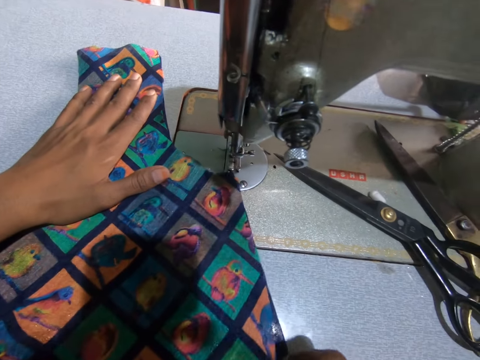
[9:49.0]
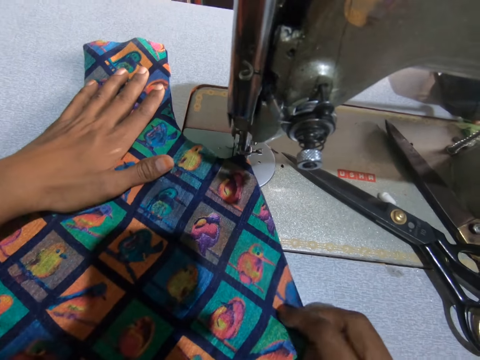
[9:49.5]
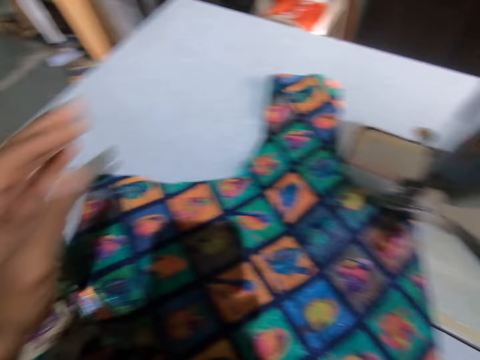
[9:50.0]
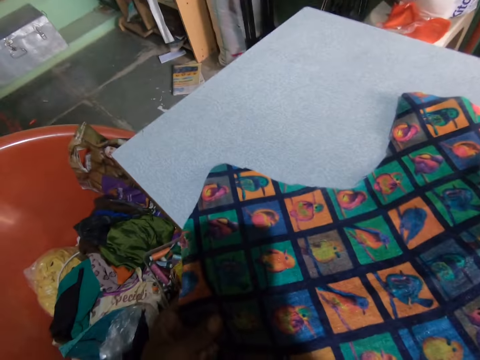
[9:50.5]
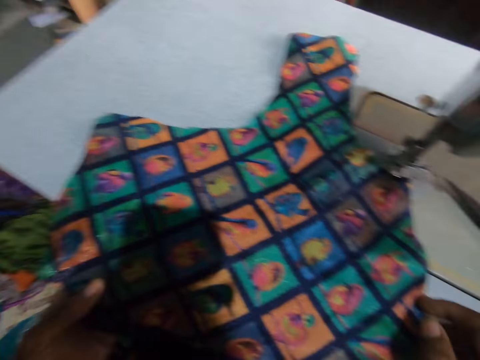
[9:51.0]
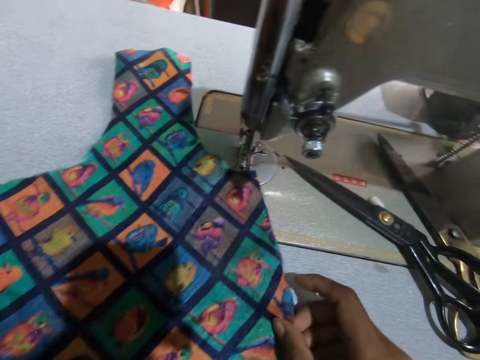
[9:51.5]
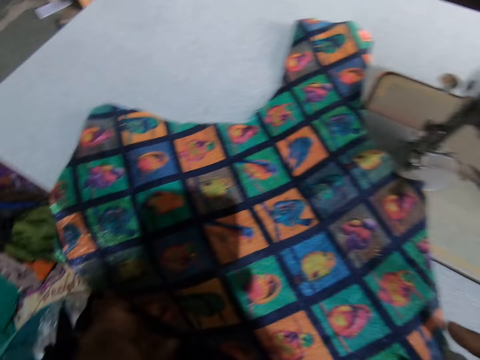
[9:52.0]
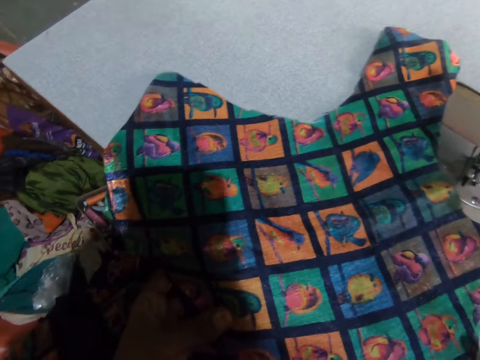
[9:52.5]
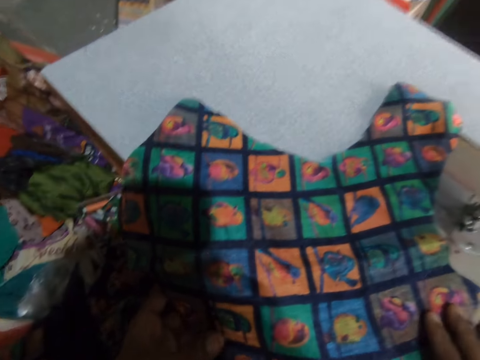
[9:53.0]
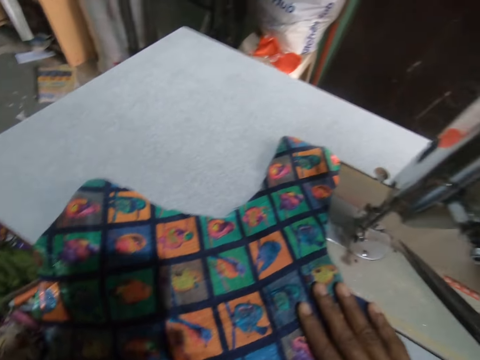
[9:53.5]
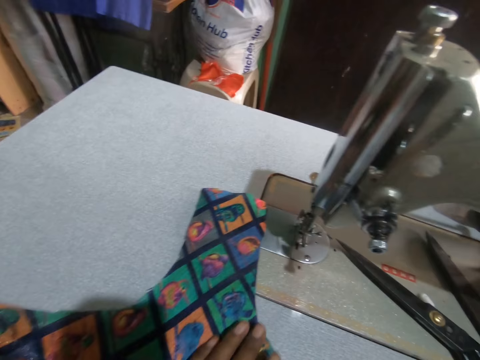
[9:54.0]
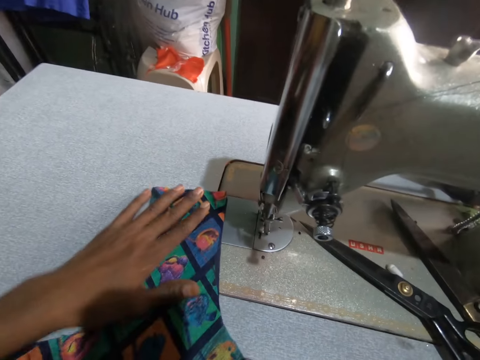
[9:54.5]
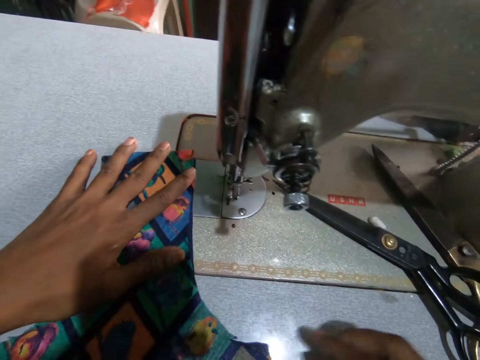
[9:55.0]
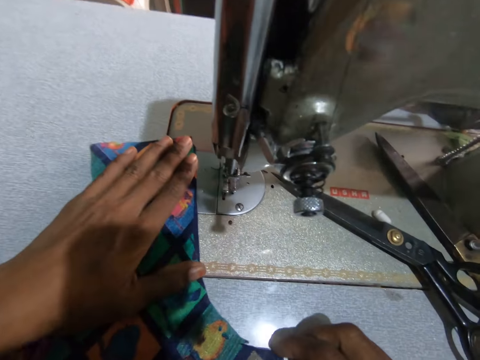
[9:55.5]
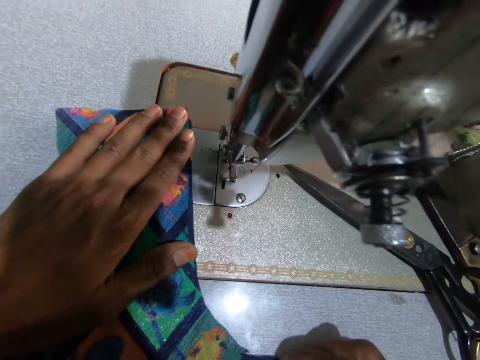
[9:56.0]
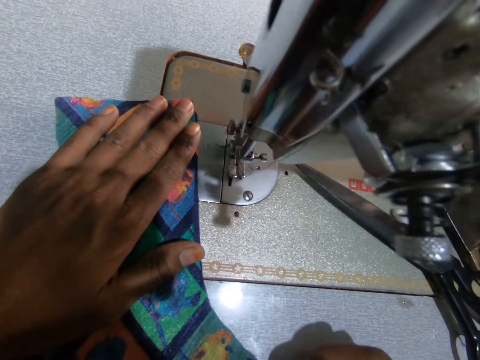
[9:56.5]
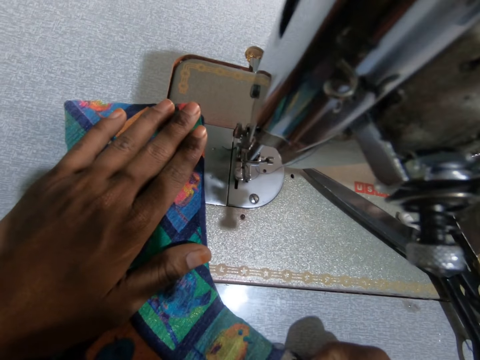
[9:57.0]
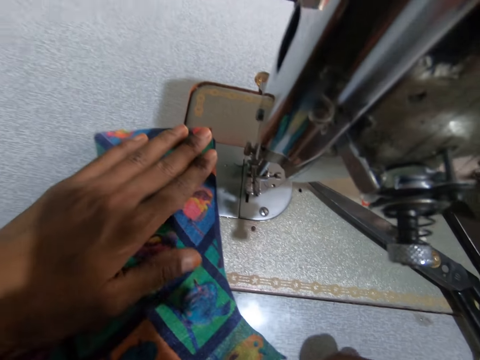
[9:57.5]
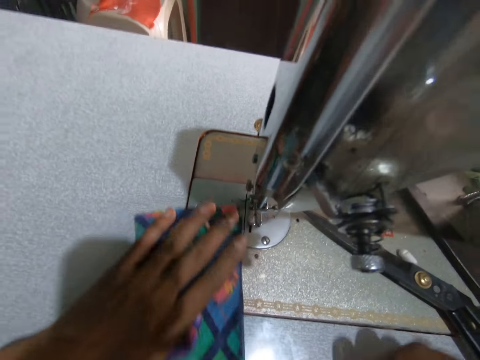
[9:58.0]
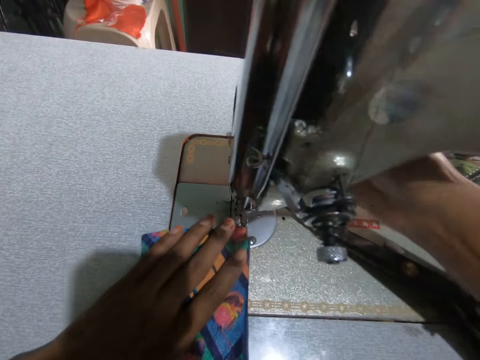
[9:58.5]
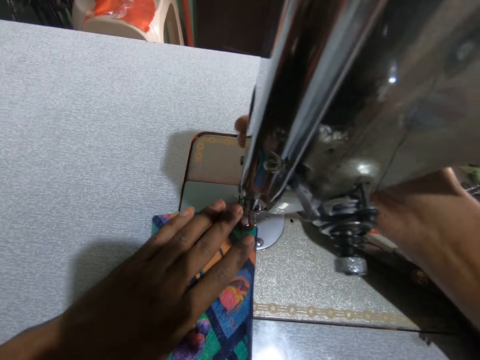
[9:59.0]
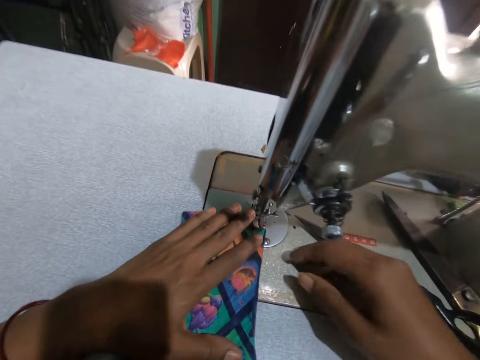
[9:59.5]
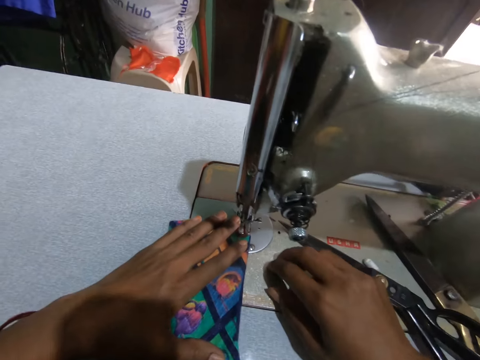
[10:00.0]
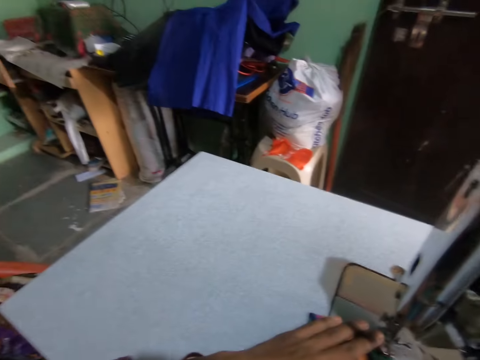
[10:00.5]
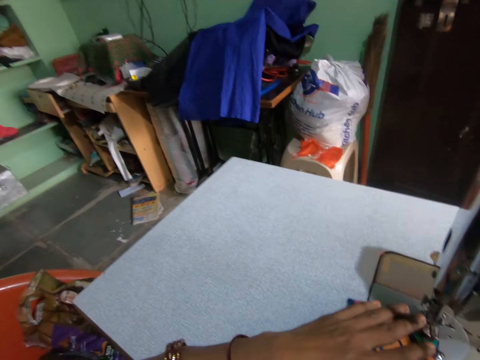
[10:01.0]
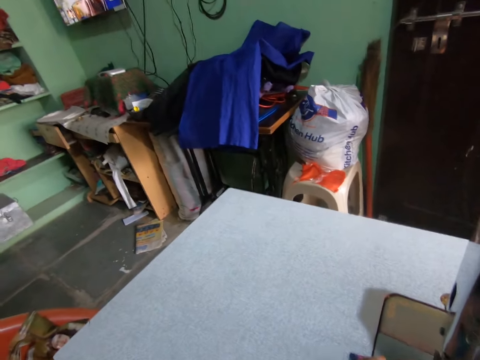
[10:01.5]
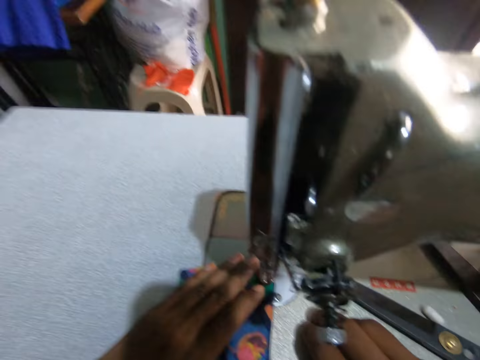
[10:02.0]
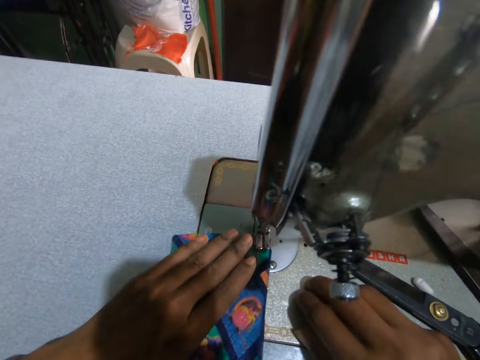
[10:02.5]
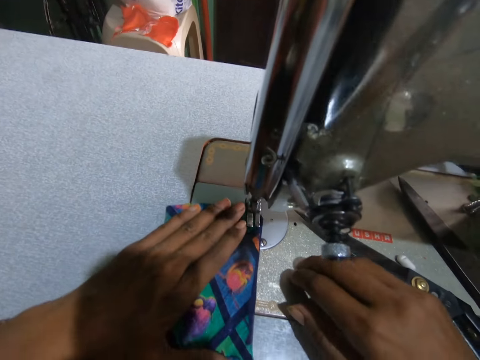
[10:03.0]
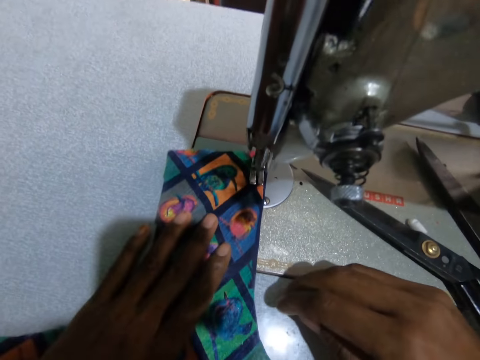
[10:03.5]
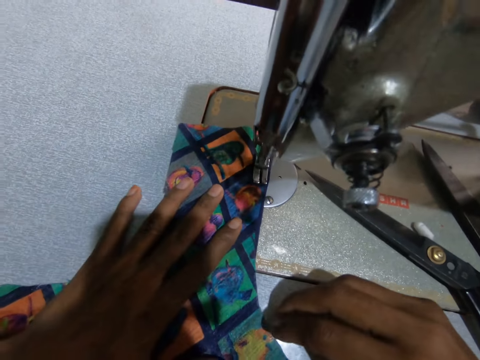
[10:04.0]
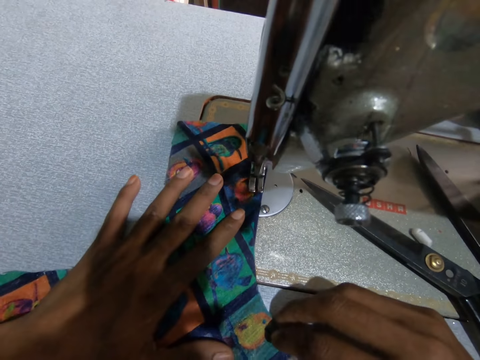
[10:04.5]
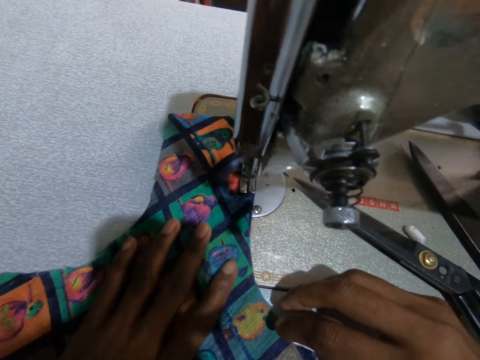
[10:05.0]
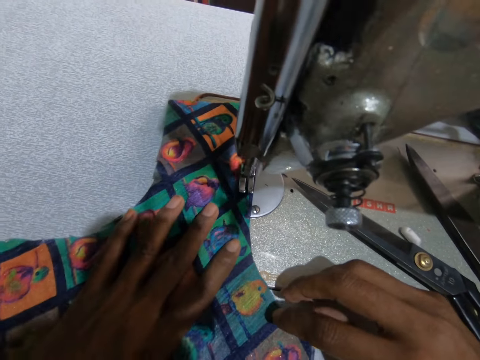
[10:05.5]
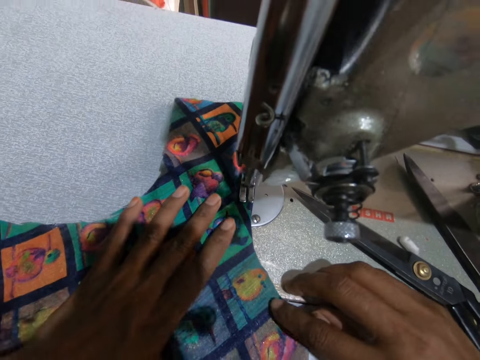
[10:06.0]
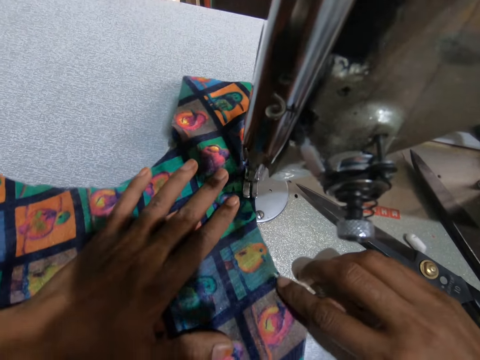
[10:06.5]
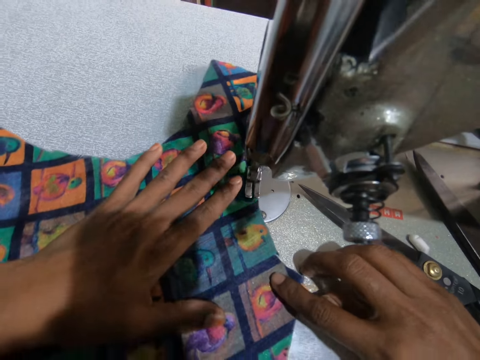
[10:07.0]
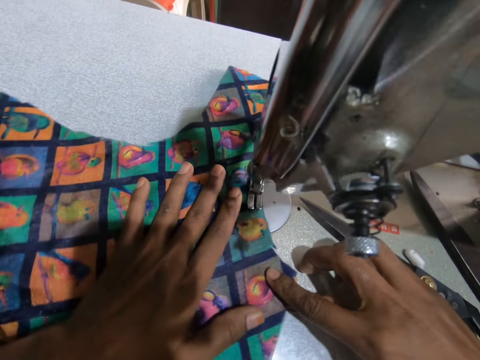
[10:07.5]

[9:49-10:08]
The camera wearer arranges the material and lining together. They sew the material and lining together. They move the needle on the sewing machine. They sew the material and lining together on the sewing machine.

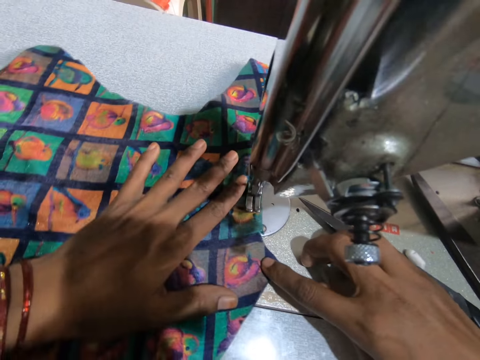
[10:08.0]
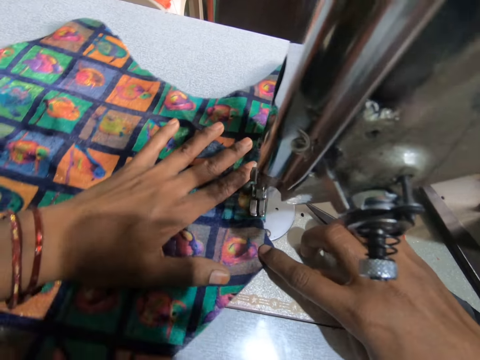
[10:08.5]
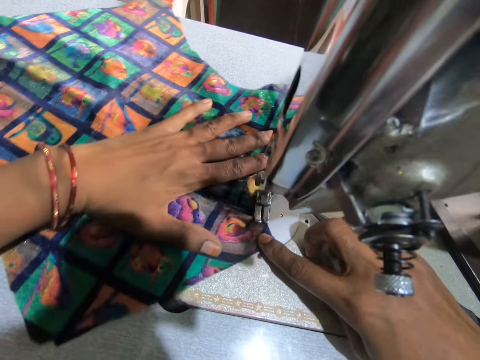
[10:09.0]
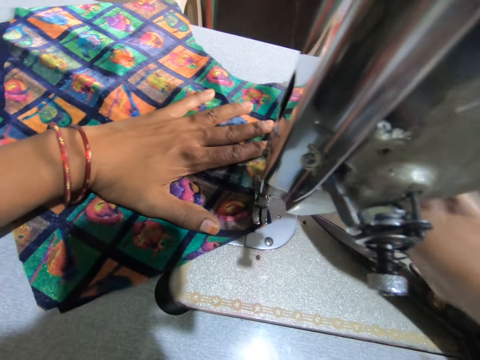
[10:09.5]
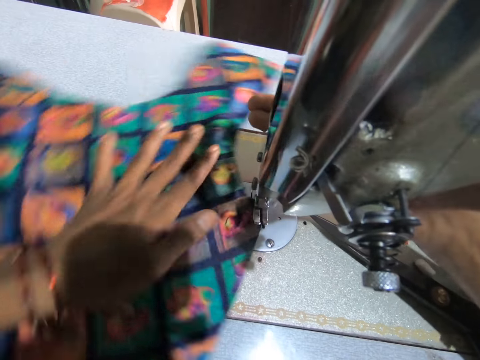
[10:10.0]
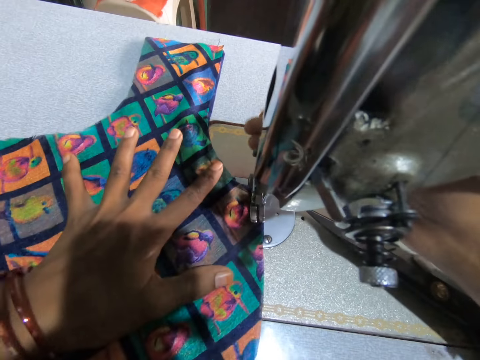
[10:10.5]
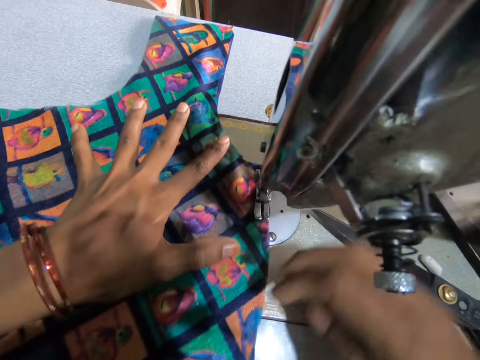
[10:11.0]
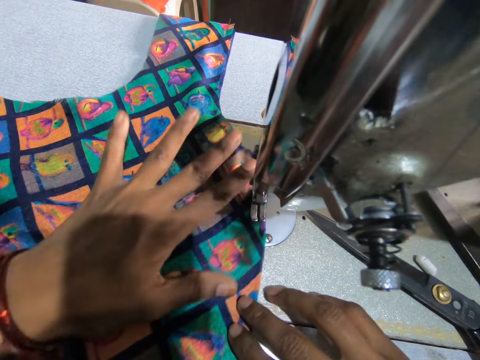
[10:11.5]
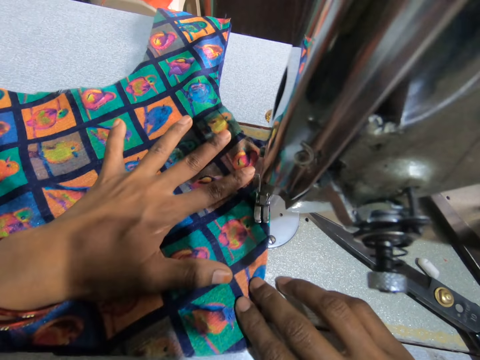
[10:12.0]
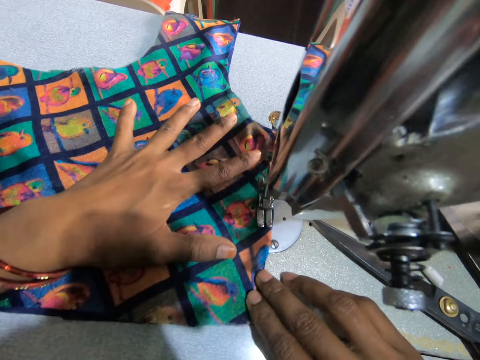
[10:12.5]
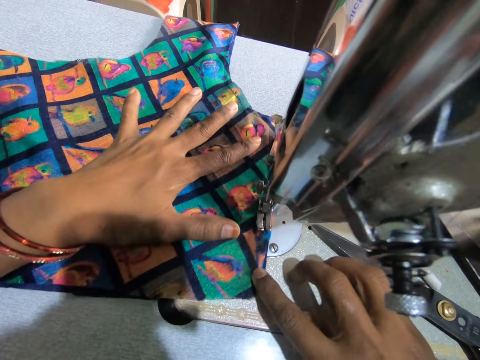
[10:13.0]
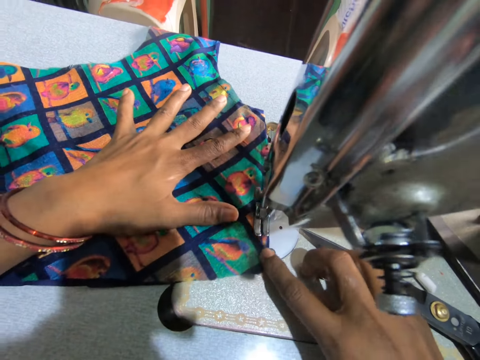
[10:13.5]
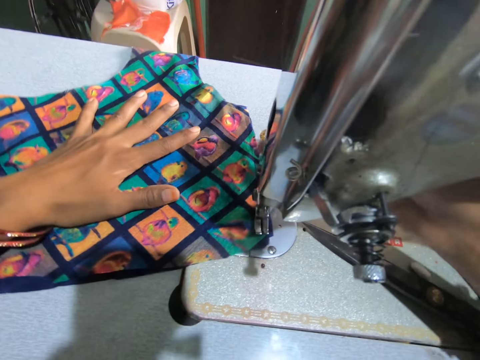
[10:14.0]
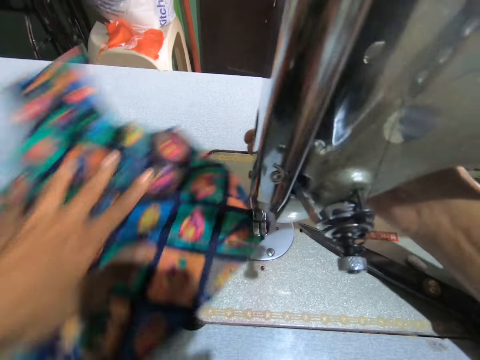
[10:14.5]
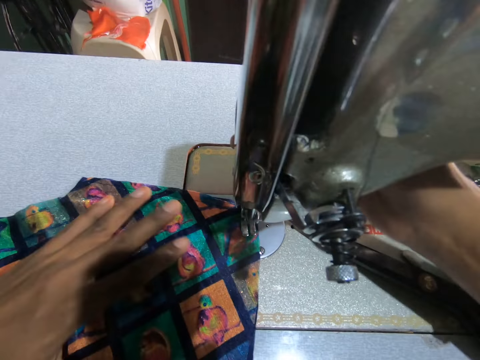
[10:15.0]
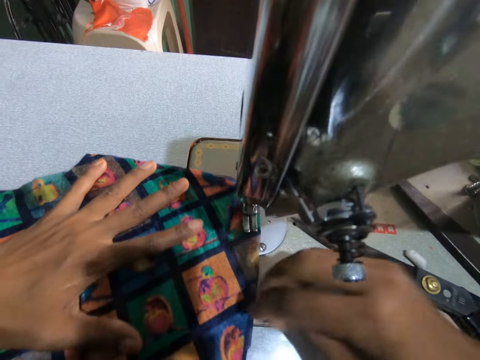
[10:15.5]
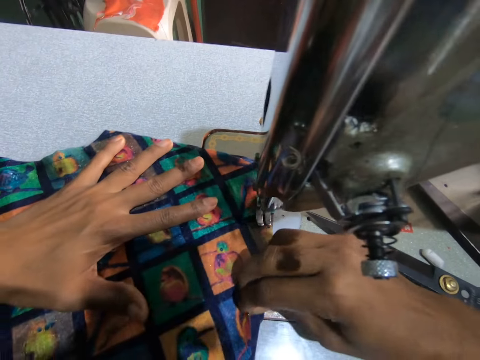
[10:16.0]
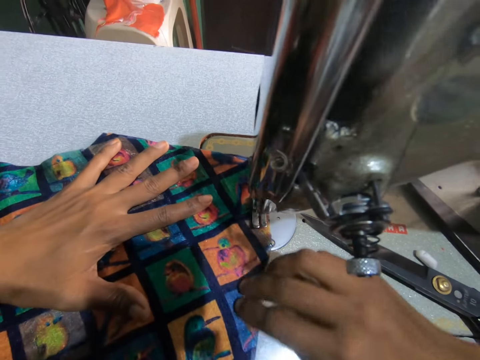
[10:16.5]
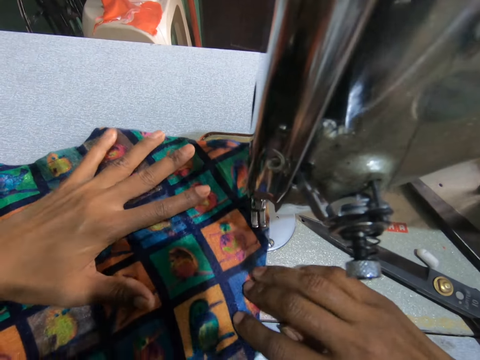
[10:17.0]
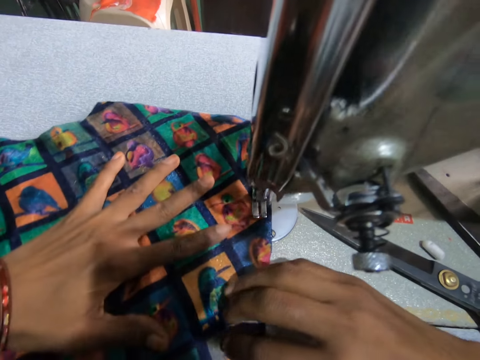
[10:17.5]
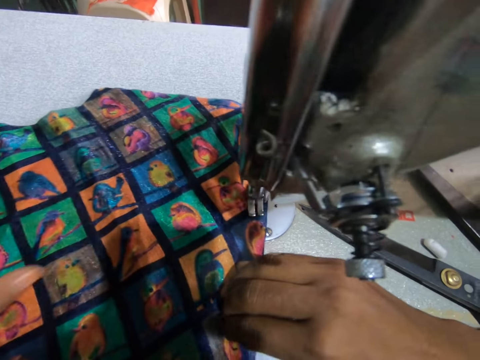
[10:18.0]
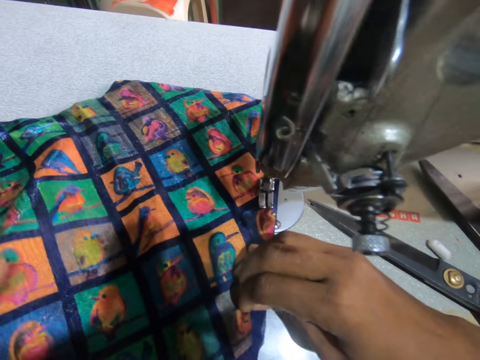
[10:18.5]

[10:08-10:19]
The camera wearer stops sewing. They turn the material. They continue to sew. They stop sewing. They turn the material. They continue to sew.
